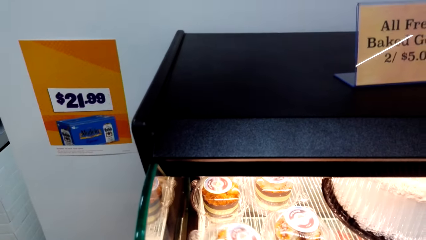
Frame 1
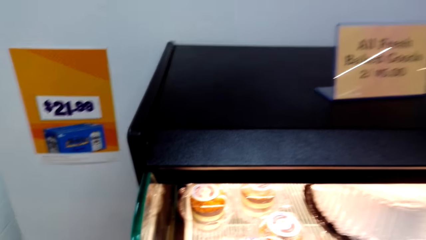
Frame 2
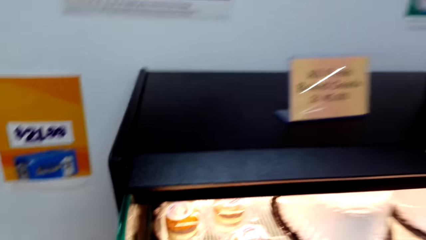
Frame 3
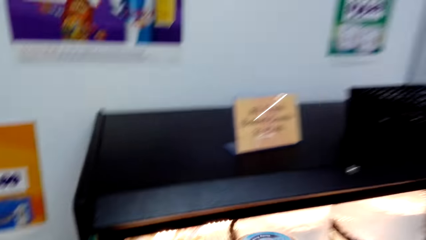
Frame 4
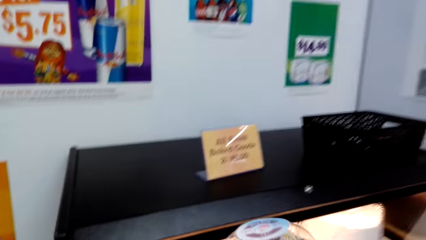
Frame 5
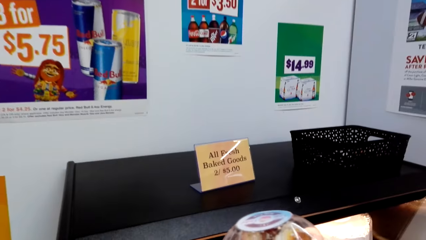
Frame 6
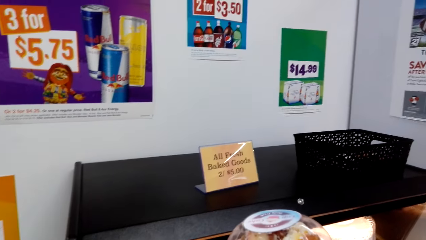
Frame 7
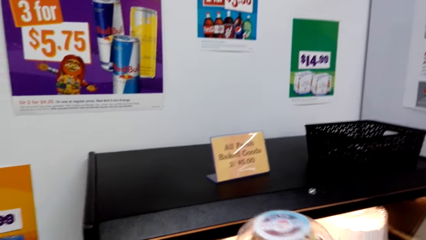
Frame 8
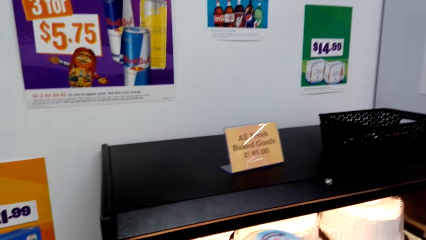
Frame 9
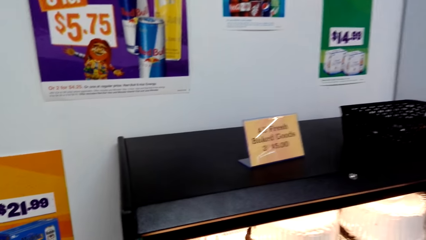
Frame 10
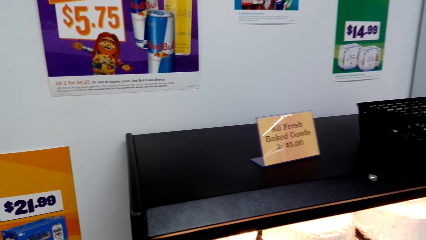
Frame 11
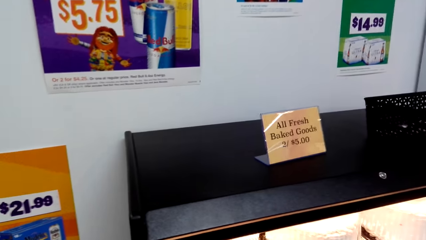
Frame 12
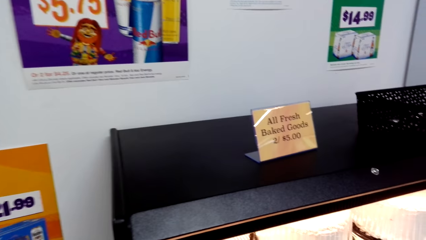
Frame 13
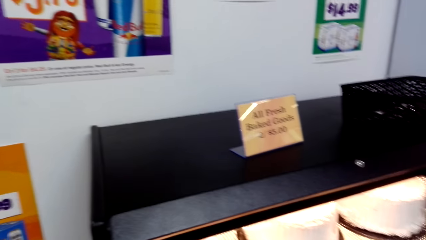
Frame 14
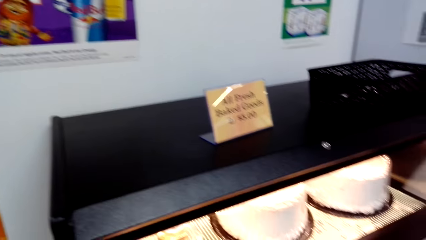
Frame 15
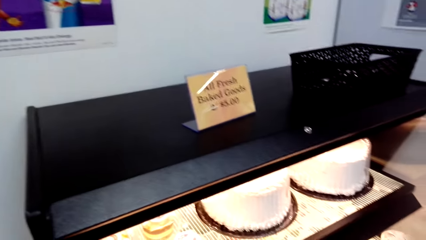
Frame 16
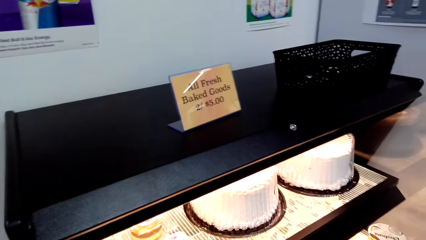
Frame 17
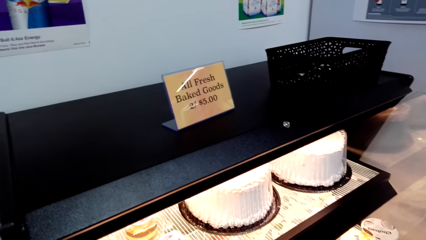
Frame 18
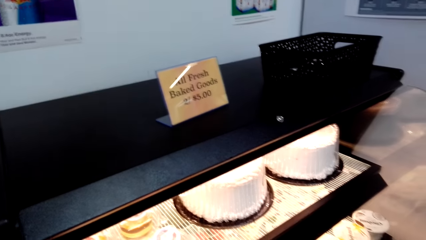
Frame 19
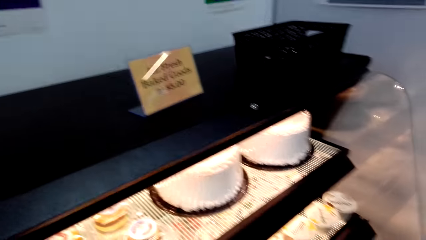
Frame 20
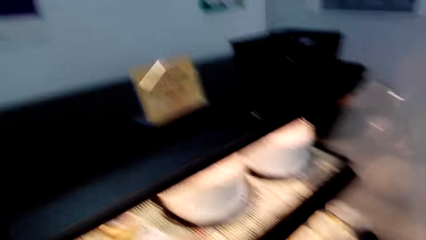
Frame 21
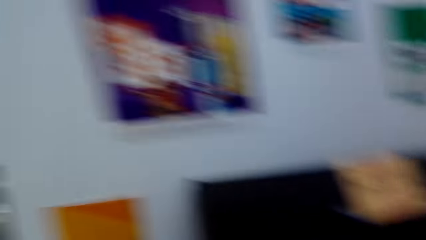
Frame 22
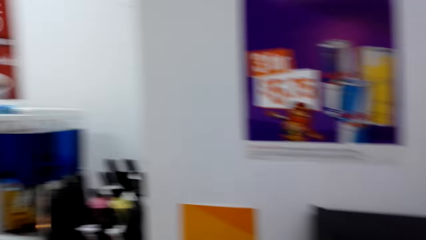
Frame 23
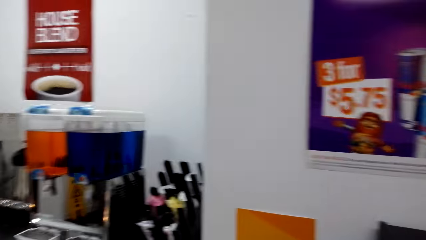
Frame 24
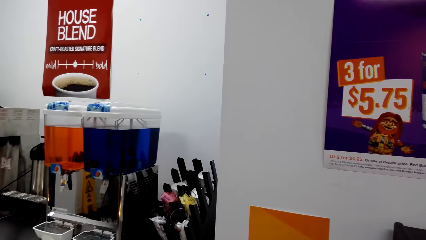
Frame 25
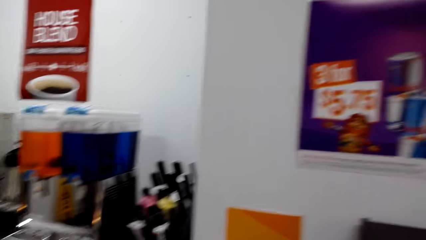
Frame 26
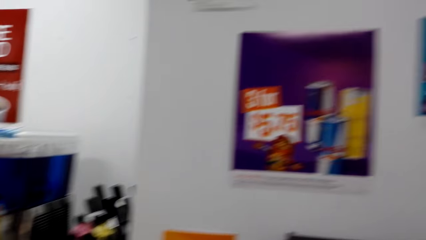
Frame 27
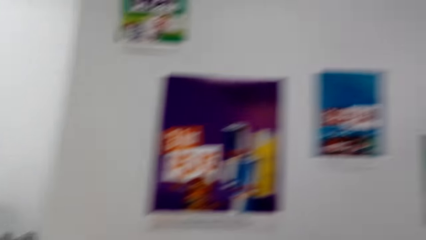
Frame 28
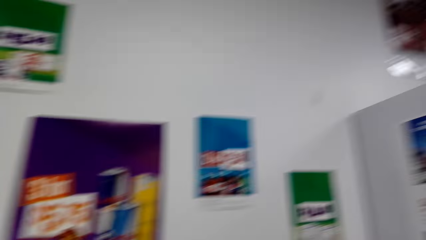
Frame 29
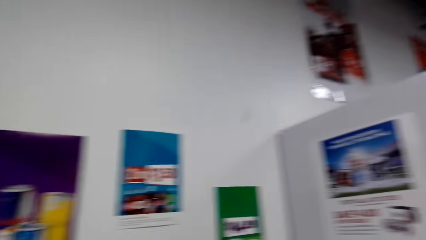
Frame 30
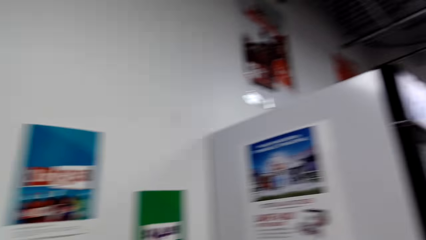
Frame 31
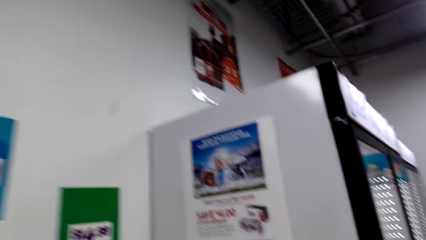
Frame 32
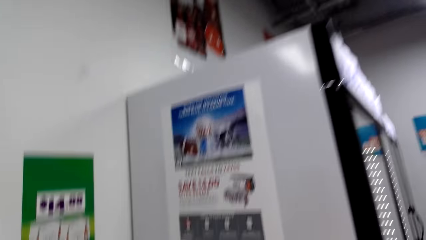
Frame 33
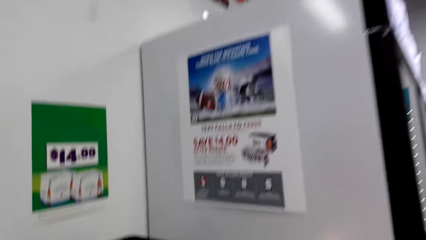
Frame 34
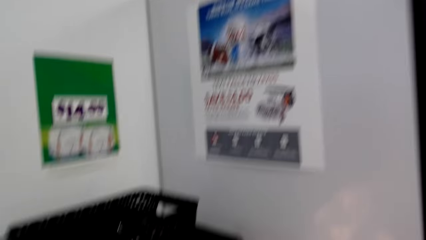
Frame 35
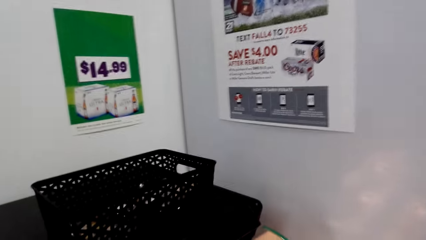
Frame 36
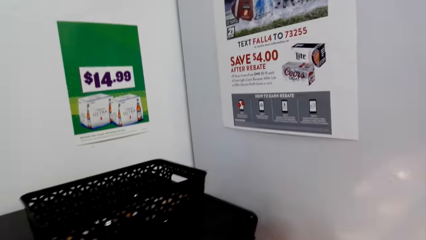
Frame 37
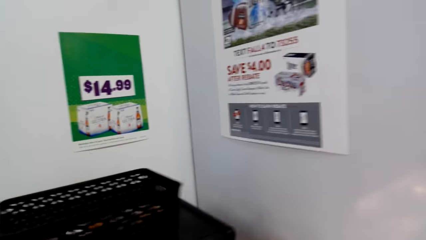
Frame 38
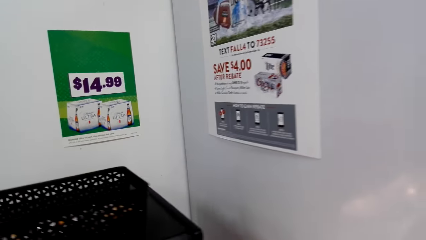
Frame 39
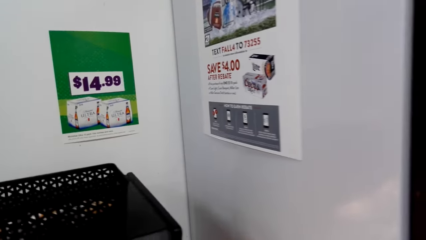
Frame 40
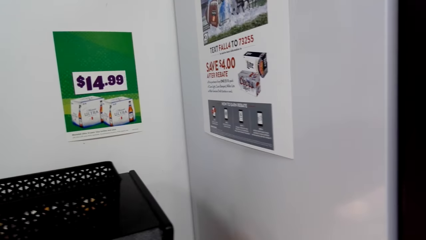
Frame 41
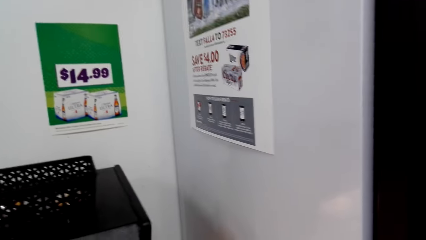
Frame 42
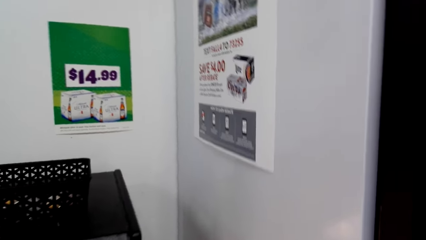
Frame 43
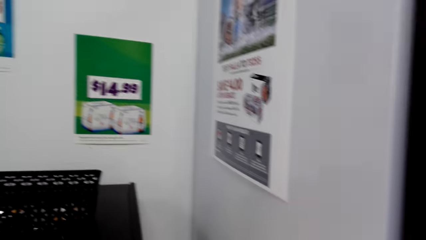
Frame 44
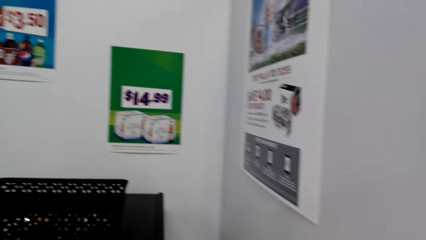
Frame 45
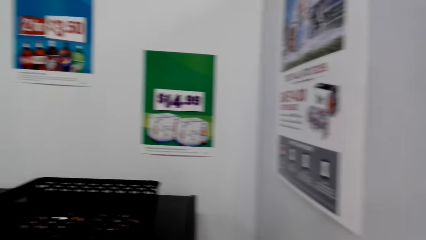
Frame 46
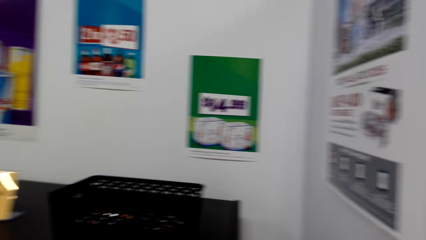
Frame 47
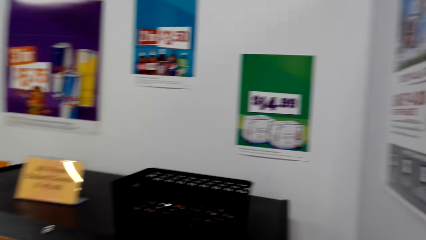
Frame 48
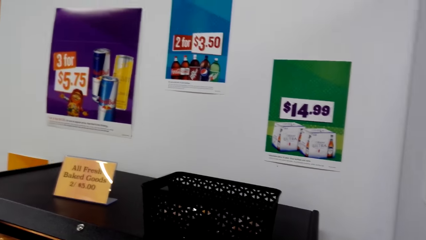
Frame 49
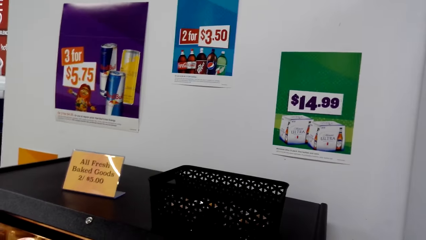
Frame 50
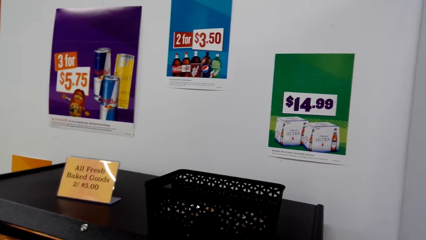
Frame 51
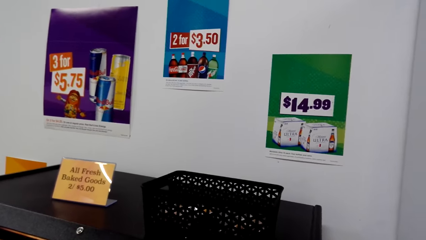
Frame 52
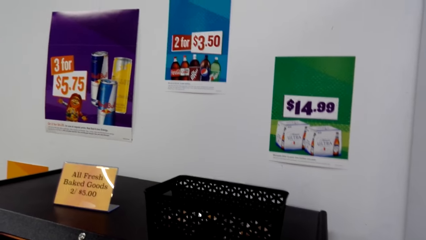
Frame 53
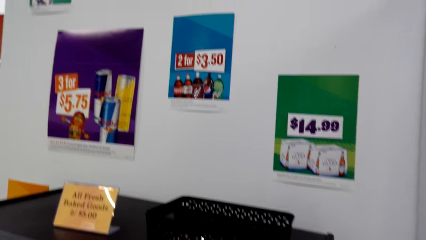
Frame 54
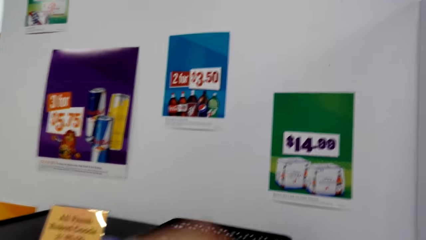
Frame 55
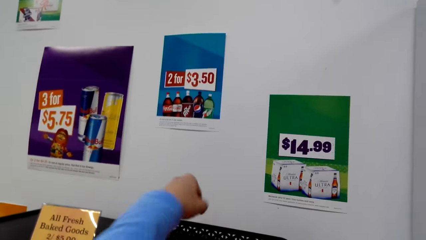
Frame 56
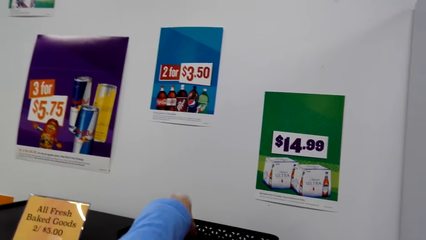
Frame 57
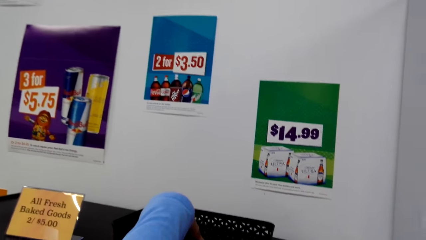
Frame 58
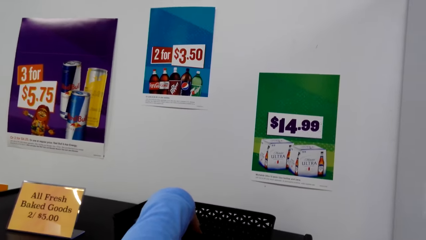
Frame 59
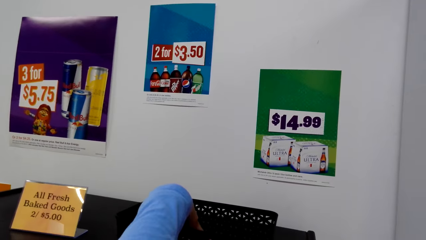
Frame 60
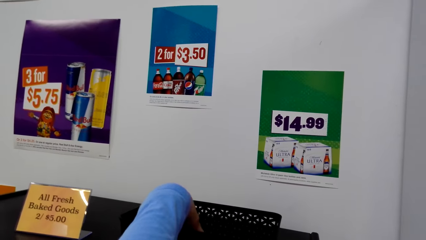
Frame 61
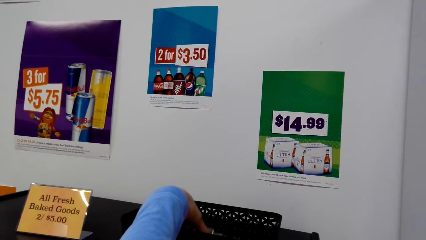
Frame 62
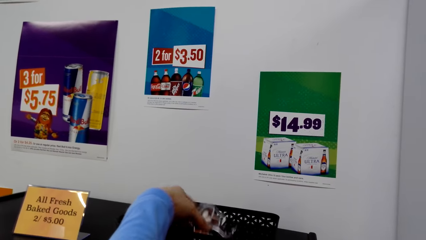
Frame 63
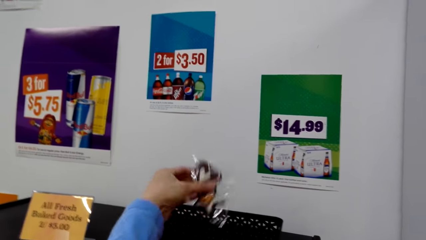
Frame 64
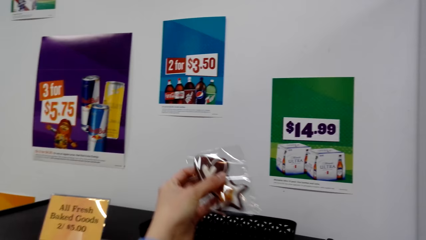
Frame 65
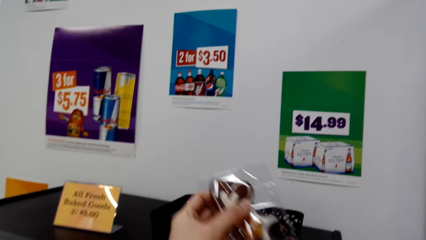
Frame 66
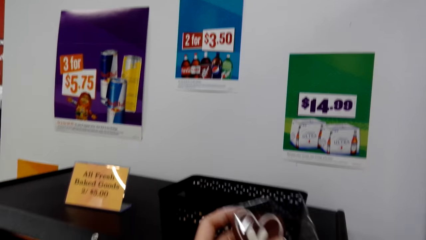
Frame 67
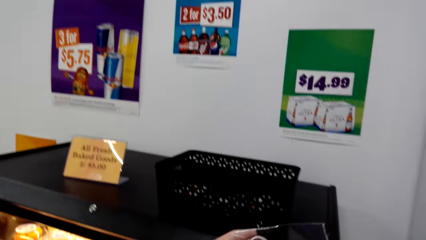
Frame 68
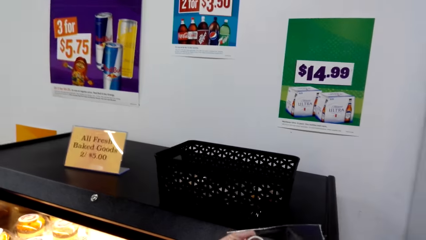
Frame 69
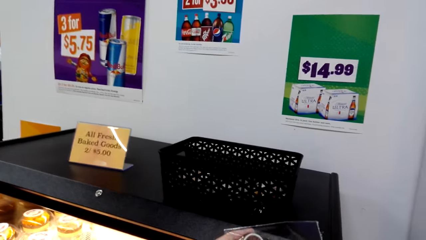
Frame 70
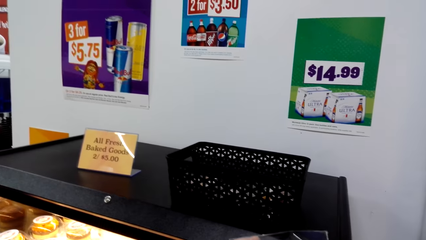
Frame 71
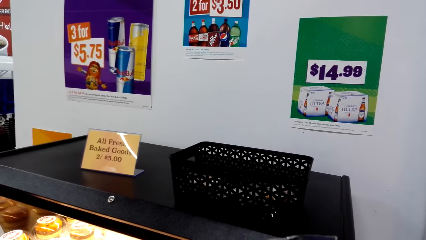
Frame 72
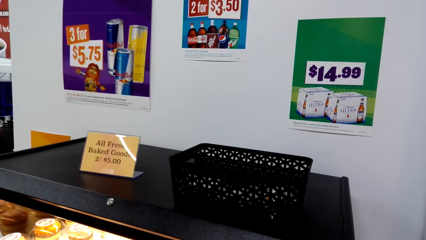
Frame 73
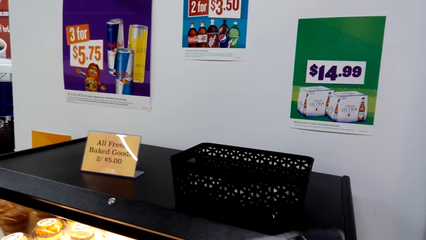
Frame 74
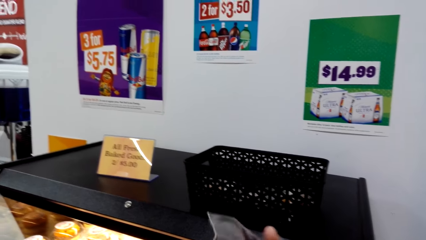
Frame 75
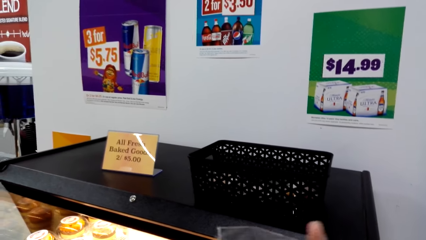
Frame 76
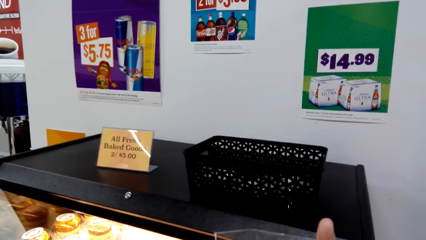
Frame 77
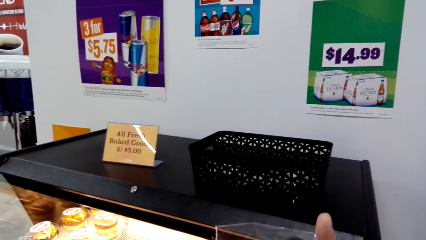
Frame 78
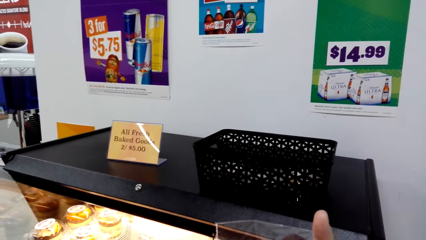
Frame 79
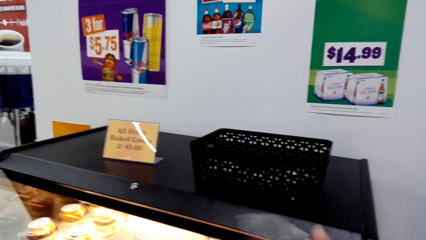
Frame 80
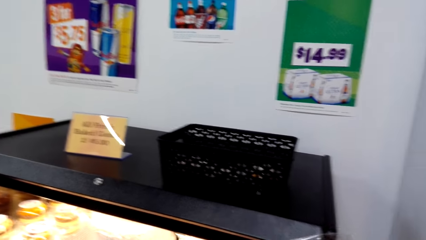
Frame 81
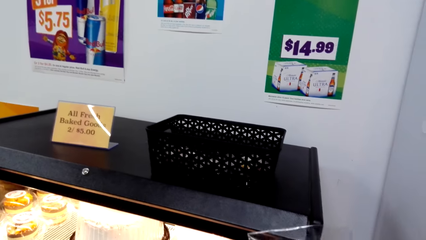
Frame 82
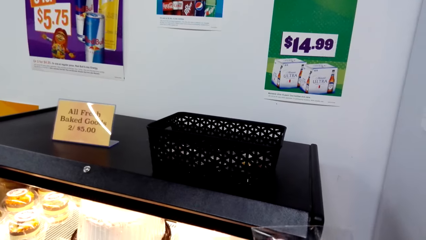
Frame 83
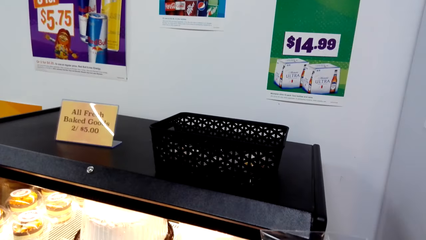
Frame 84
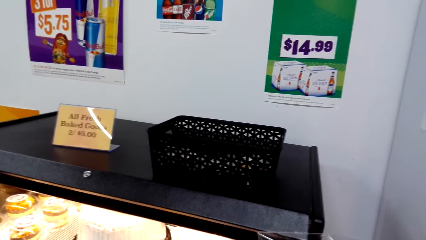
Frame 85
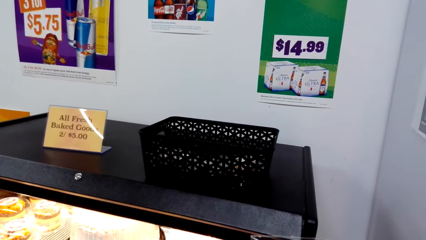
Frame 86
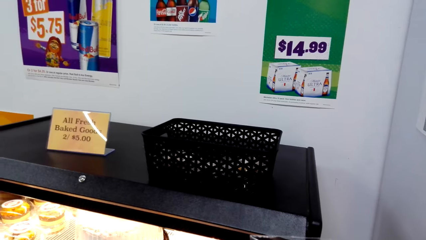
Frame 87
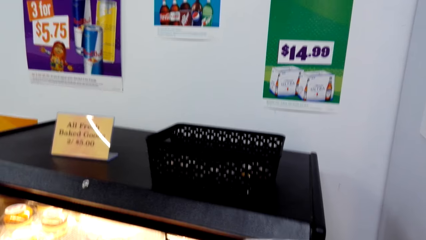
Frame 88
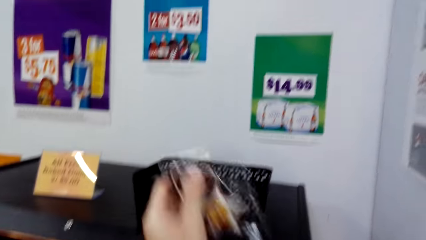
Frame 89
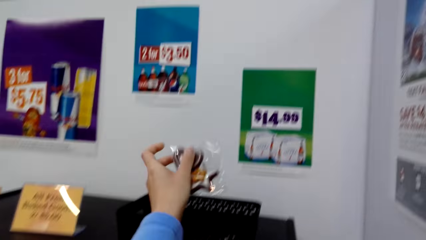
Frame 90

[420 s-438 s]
The camera wearer picks up a cake from a shelf. They look around a supermarket. They walk around the supermarket. They look around the supermarket. They pick up chocolate from a tray. They look around the supermarket. They unwrap a paper.
